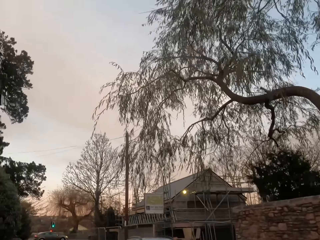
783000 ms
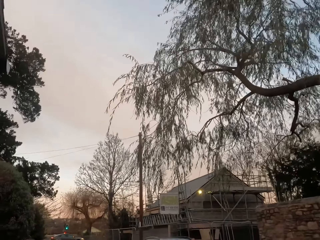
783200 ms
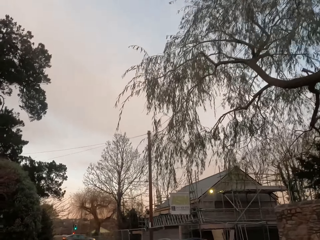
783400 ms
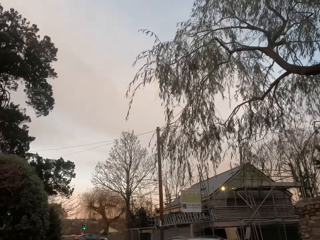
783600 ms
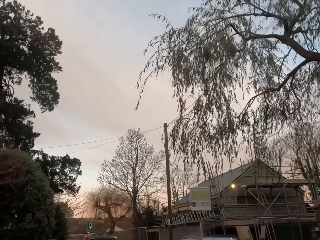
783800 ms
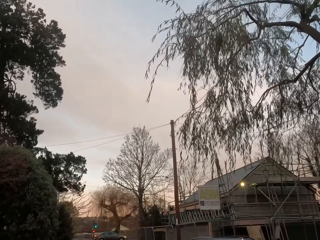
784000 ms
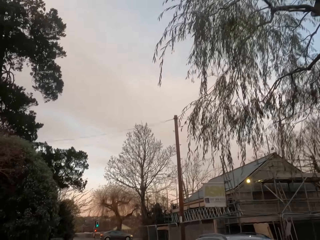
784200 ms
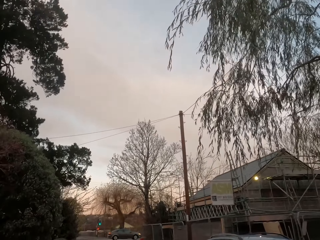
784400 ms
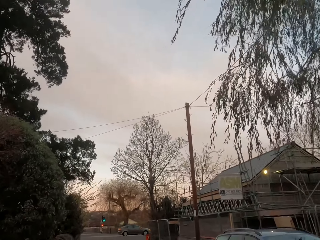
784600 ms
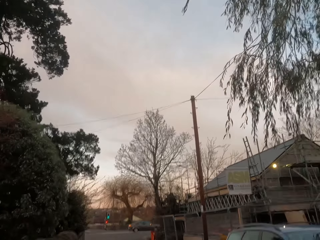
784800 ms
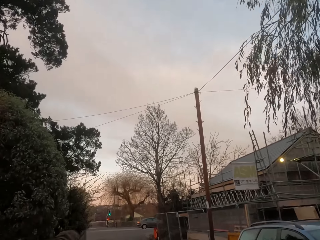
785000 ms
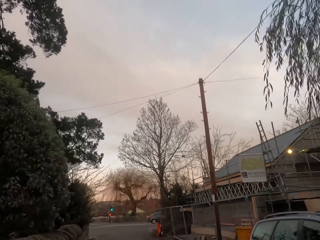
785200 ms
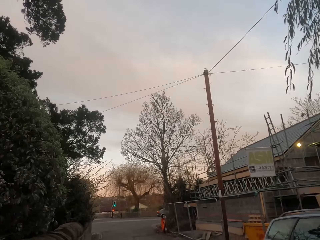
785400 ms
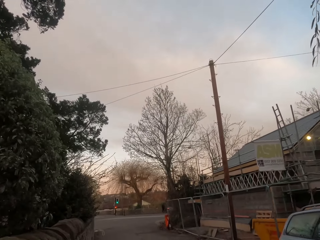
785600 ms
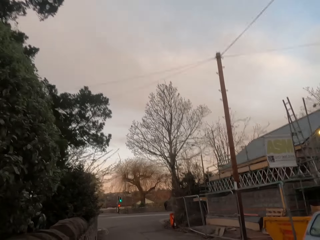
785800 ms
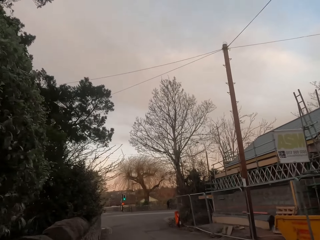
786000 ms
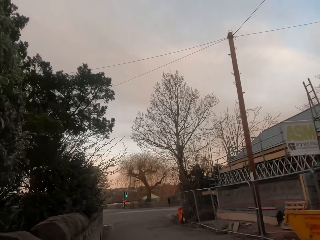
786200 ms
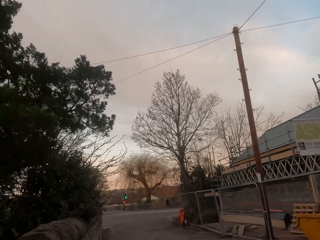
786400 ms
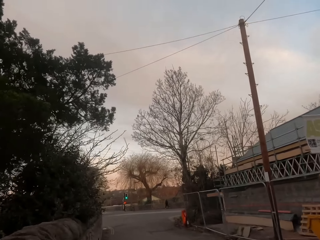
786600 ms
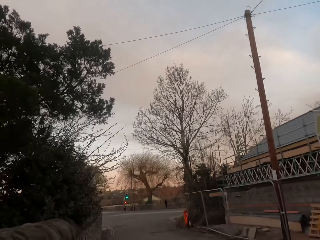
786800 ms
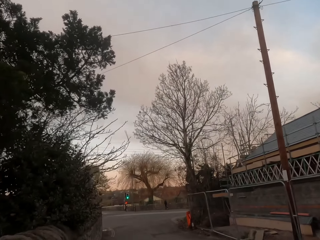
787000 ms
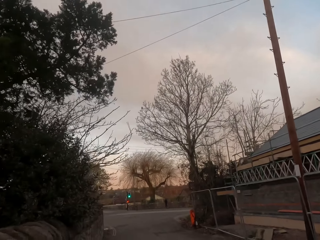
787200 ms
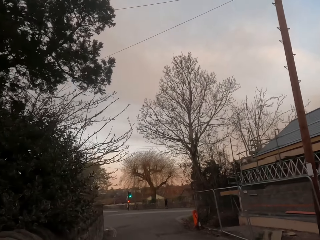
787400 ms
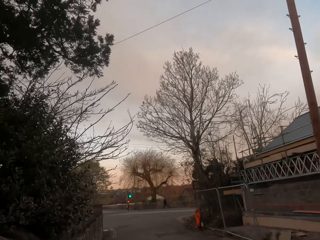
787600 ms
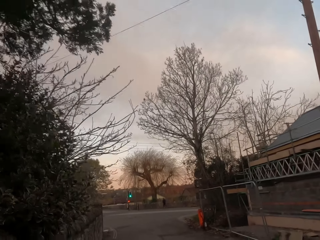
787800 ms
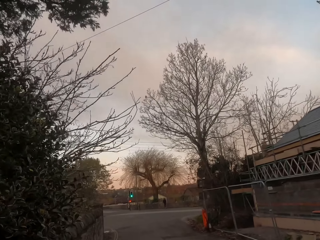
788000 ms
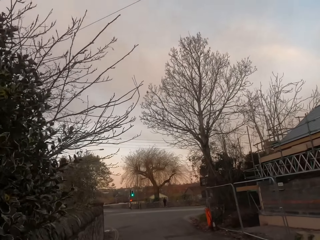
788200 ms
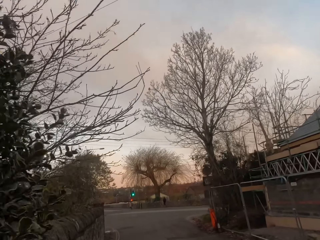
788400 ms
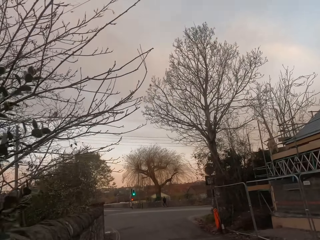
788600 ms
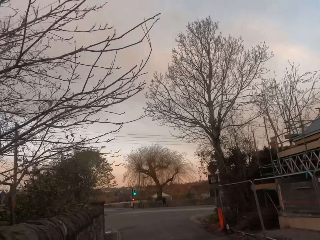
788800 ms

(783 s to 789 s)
The camera wearer jogs past a car.

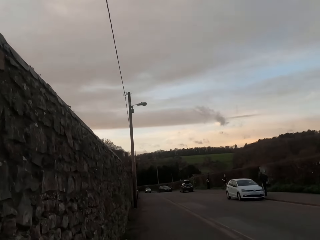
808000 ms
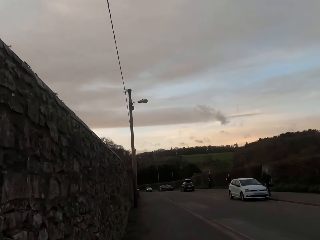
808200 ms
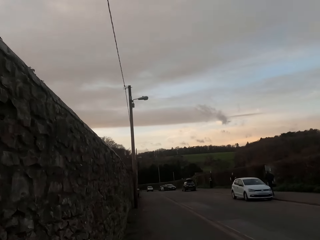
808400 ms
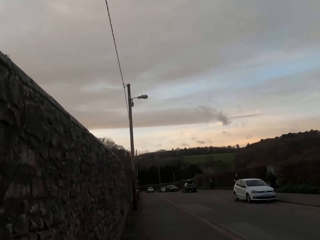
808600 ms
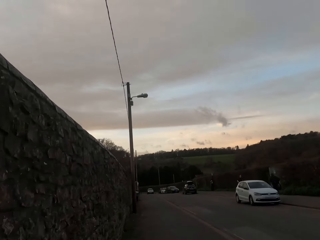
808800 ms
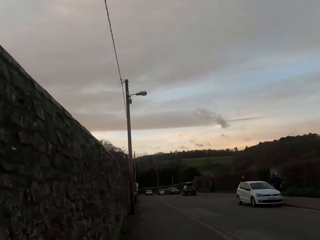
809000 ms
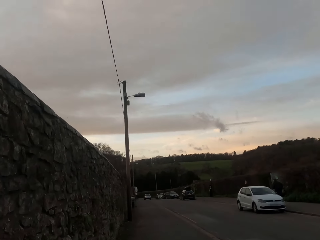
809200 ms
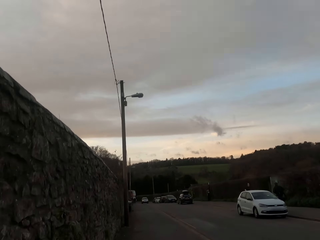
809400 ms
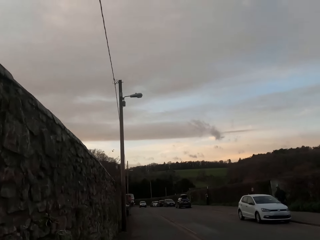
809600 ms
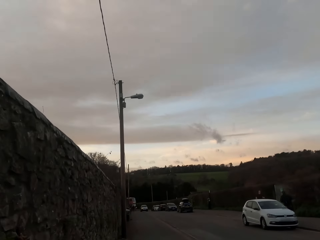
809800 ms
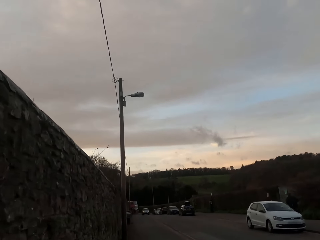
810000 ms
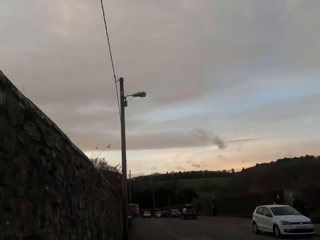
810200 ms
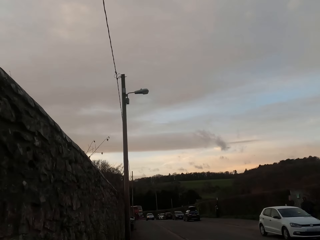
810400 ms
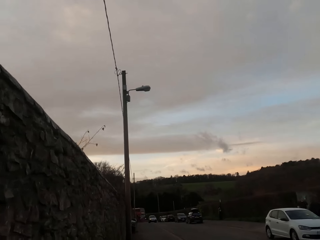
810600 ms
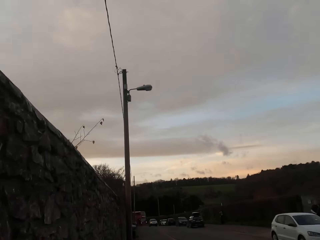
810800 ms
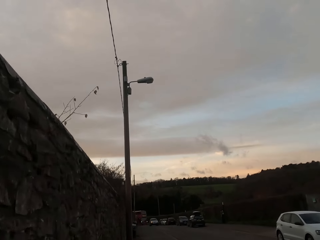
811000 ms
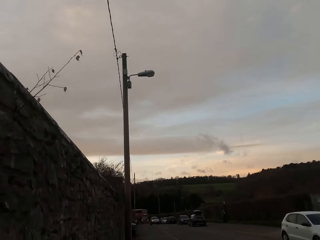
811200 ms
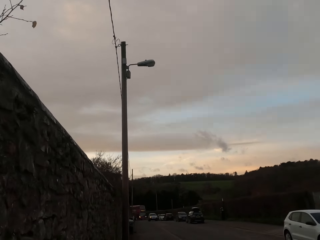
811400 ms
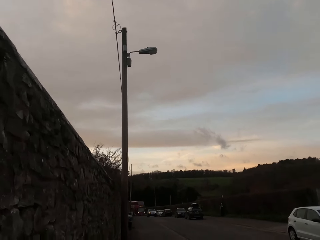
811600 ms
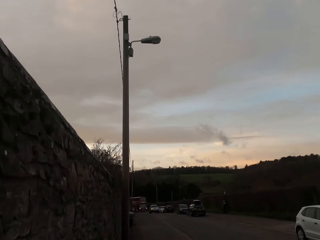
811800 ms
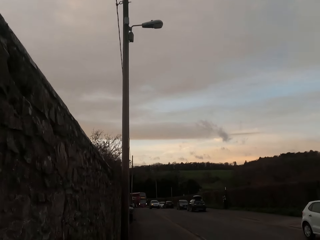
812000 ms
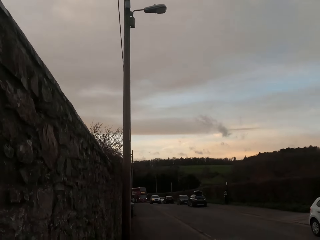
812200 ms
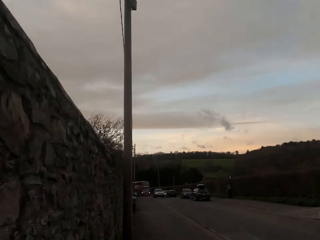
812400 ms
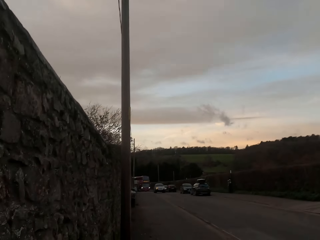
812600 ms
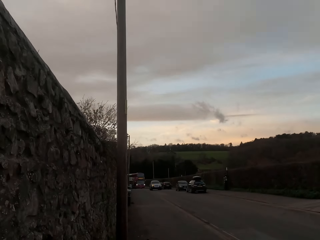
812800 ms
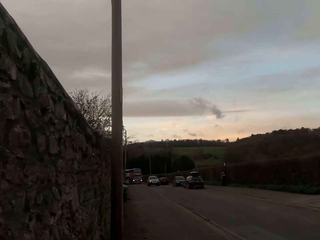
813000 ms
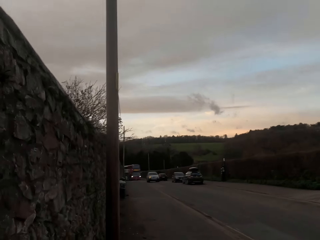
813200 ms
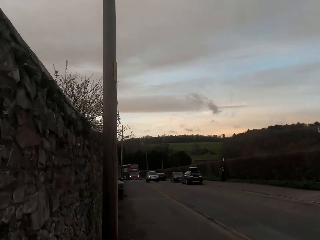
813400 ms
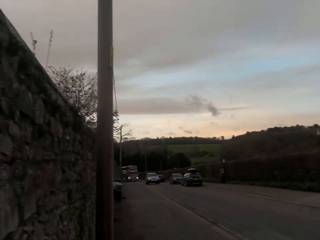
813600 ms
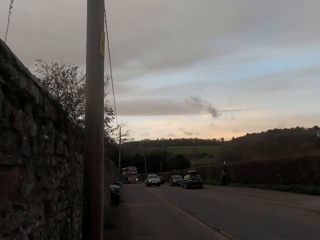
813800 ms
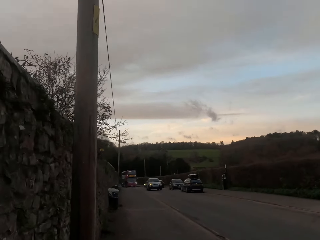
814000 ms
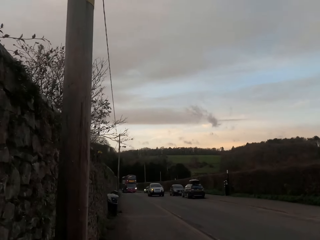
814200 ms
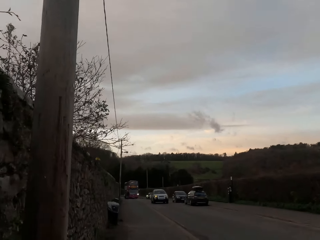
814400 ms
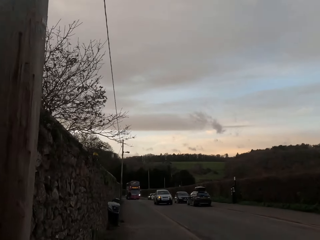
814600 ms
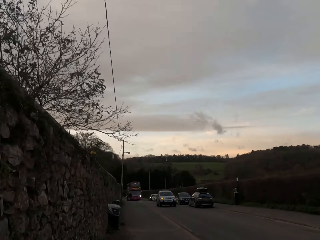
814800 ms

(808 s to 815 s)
The camera wearer jogs past a car.

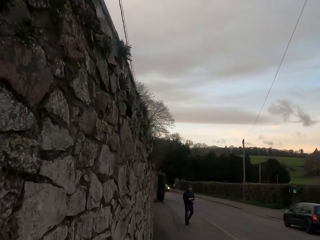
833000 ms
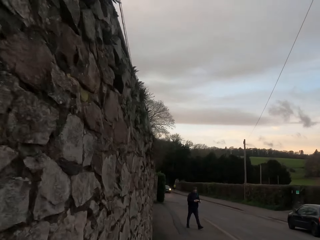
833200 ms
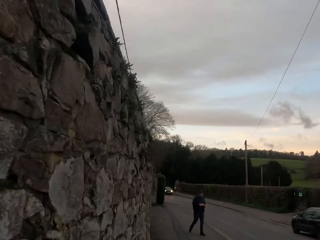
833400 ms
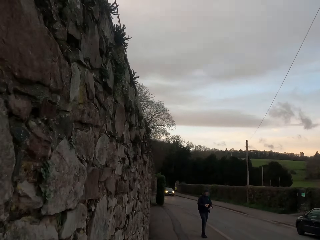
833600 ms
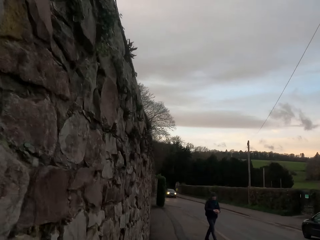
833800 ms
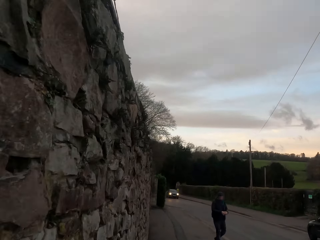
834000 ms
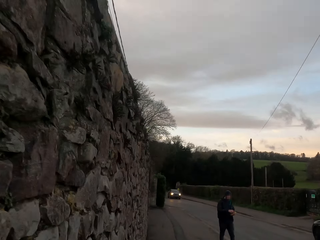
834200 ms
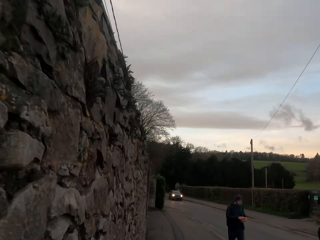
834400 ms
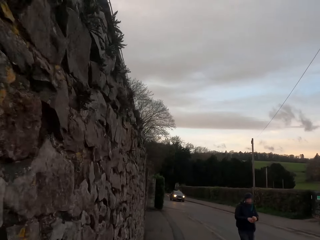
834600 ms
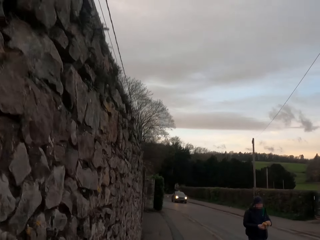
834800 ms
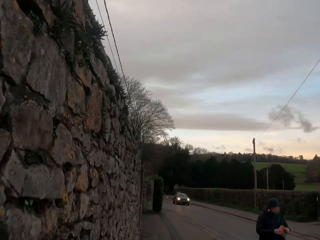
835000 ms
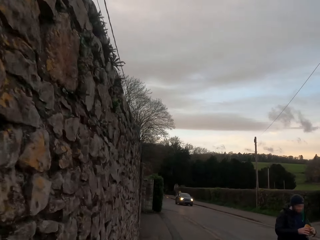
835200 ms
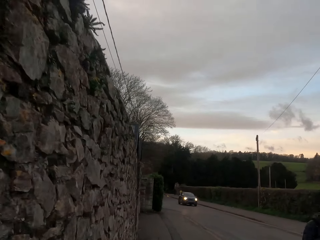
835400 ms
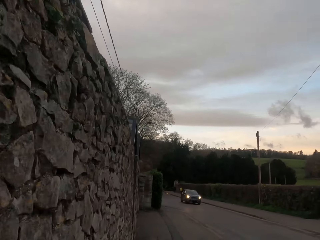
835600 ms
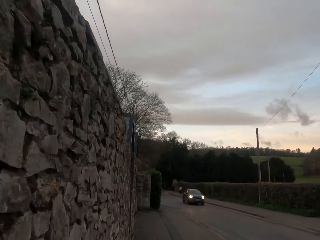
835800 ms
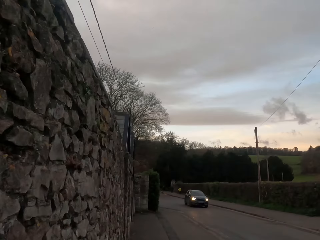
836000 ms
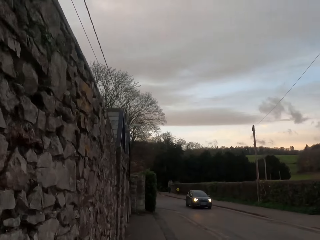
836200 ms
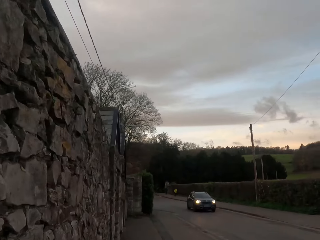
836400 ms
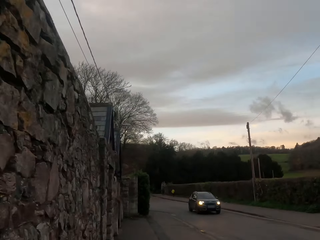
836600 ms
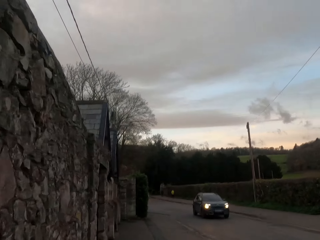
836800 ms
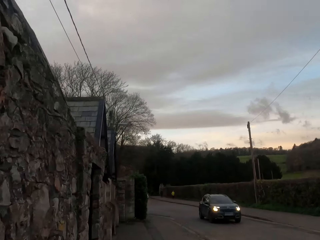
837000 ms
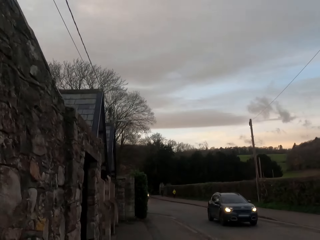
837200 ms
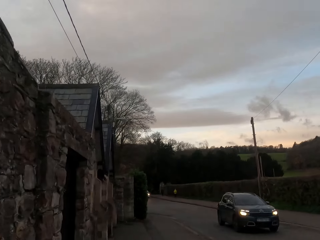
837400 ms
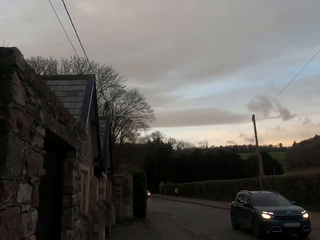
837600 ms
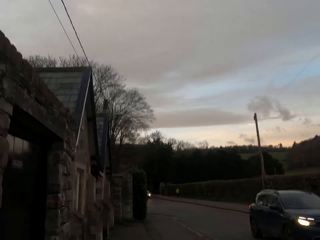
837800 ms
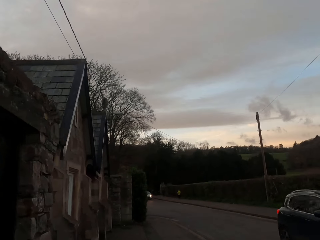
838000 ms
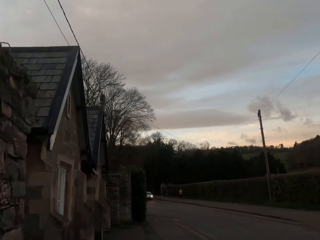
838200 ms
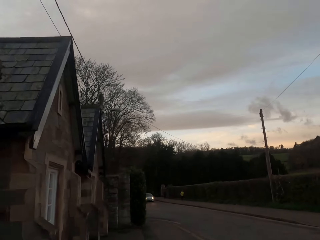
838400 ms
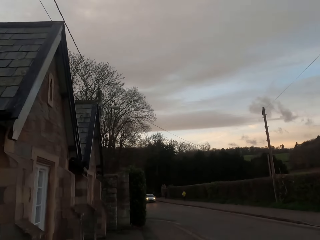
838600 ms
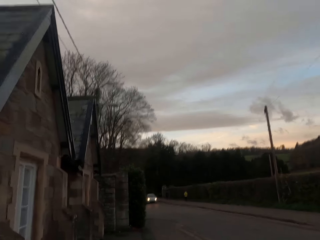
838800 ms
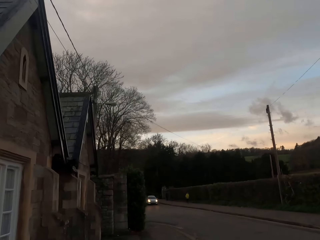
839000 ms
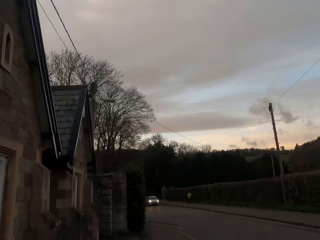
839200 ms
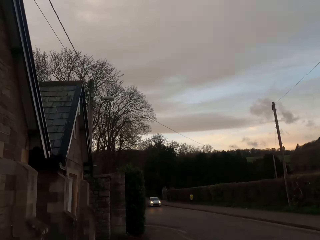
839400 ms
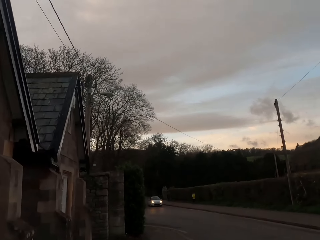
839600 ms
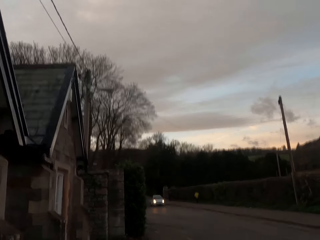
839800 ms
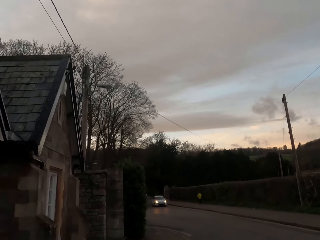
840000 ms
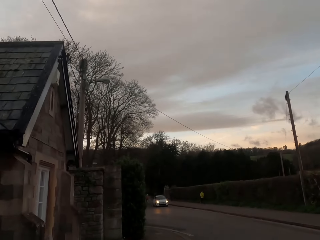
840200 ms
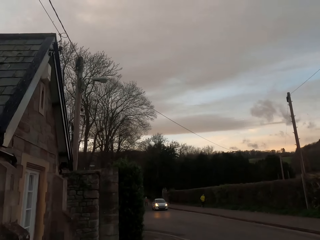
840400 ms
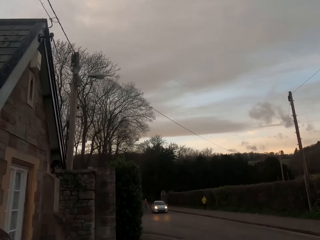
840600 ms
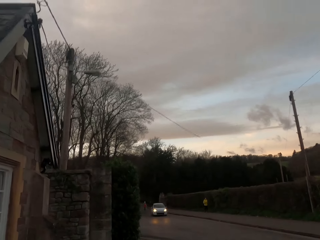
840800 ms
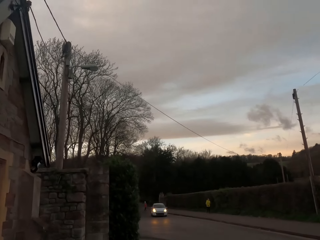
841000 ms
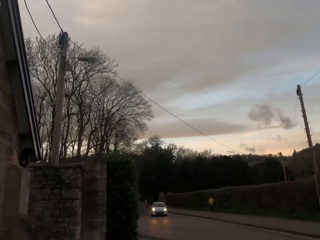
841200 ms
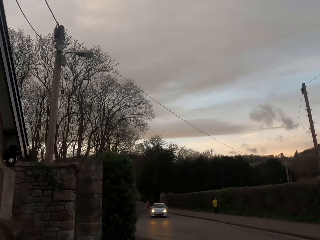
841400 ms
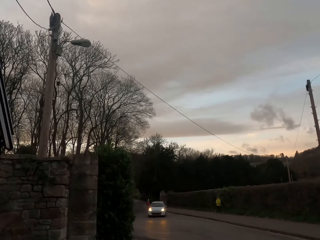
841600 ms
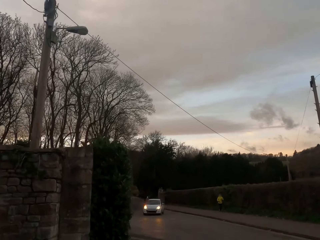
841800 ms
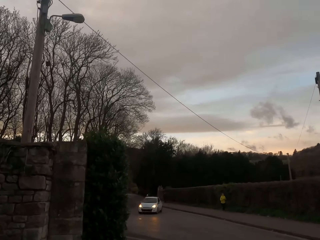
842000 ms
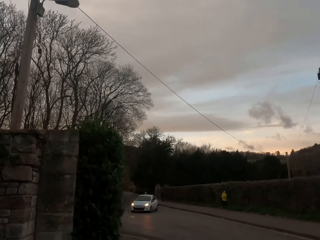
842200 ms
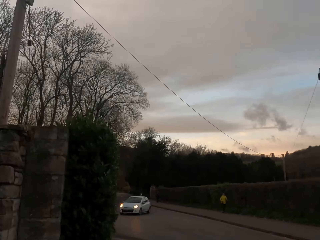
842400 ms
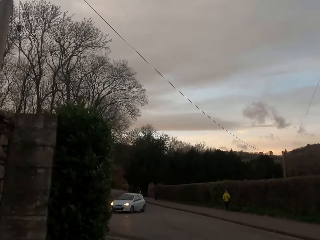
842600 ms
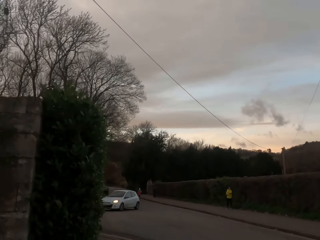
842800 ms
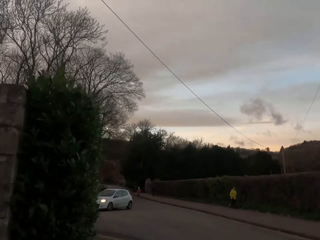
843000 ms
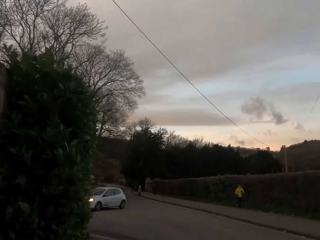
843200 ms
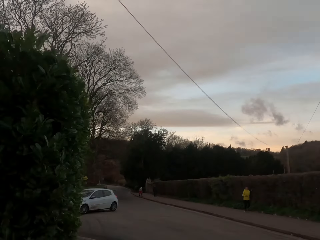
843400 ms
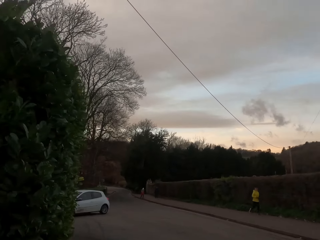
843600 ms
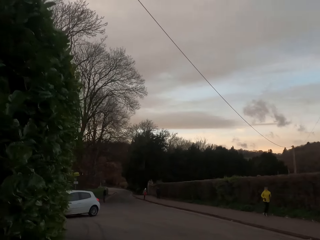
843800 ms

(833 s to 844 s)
A man walks past the camera wearer. A silver SUV drives past the camera wearer.
